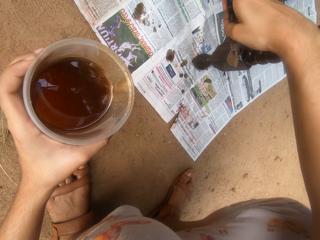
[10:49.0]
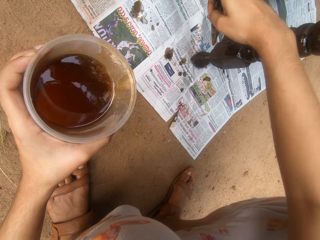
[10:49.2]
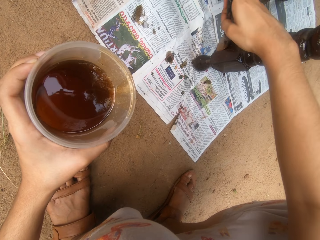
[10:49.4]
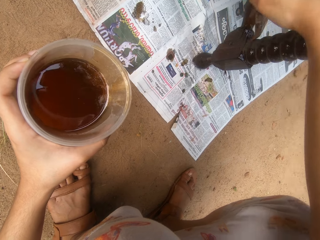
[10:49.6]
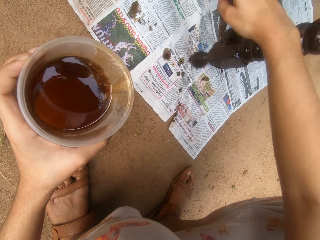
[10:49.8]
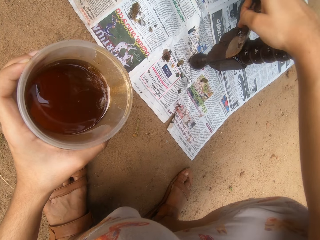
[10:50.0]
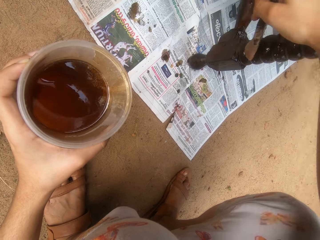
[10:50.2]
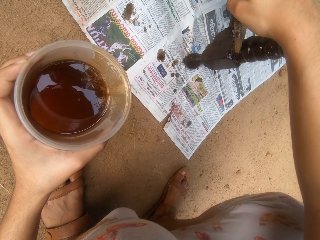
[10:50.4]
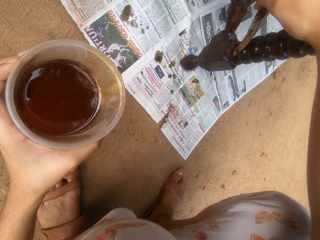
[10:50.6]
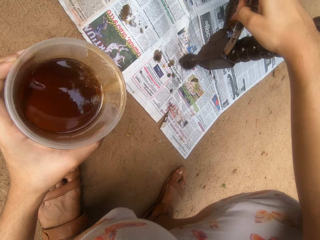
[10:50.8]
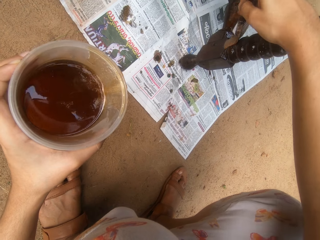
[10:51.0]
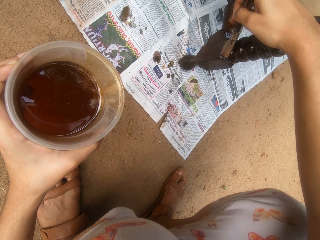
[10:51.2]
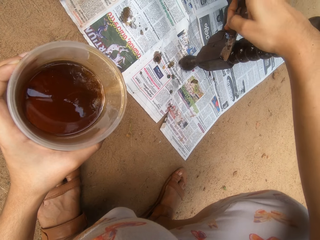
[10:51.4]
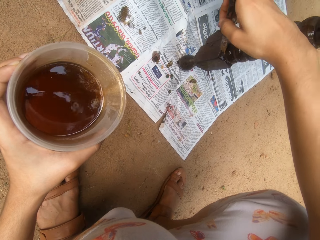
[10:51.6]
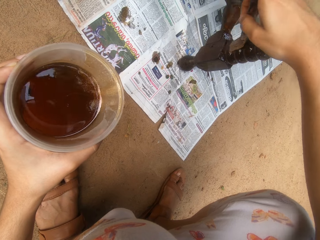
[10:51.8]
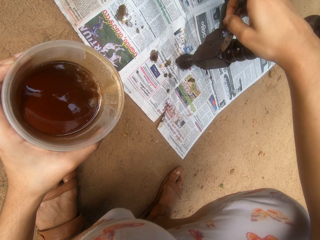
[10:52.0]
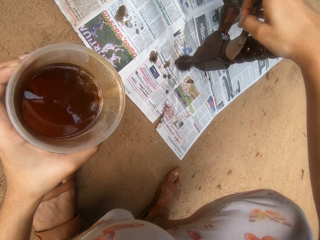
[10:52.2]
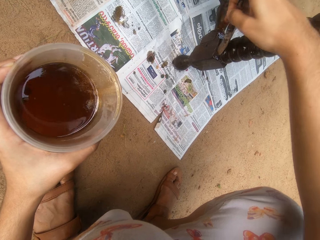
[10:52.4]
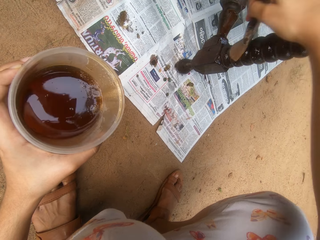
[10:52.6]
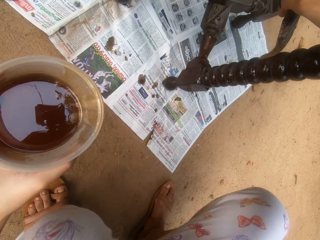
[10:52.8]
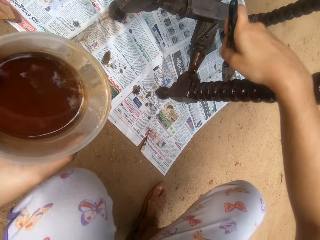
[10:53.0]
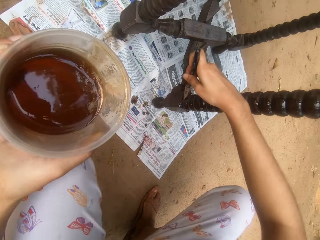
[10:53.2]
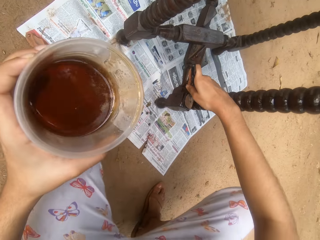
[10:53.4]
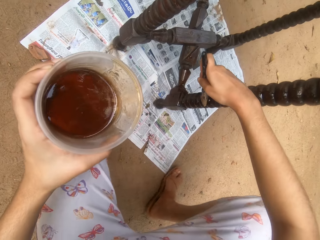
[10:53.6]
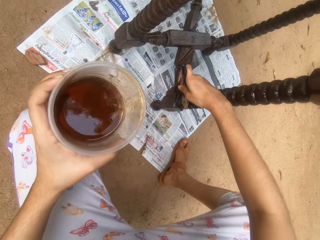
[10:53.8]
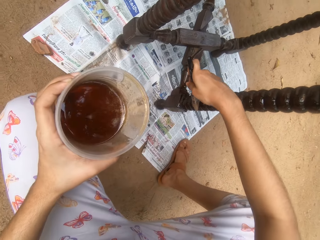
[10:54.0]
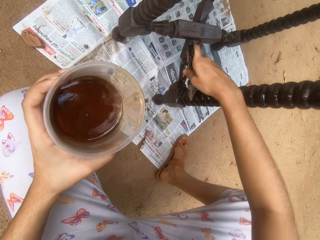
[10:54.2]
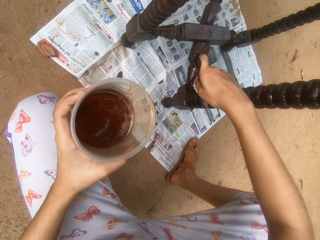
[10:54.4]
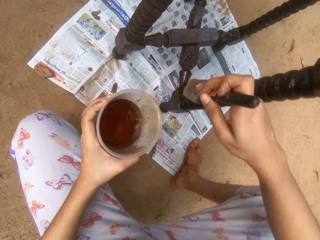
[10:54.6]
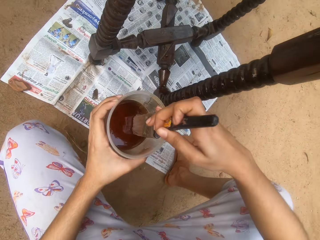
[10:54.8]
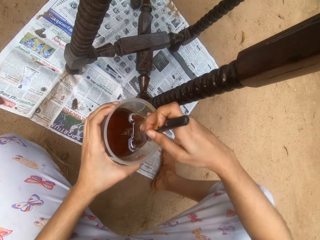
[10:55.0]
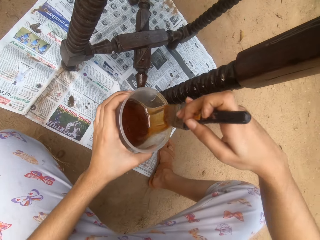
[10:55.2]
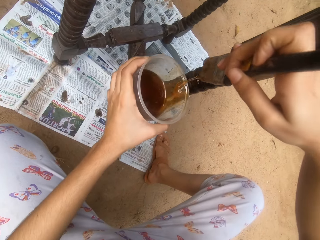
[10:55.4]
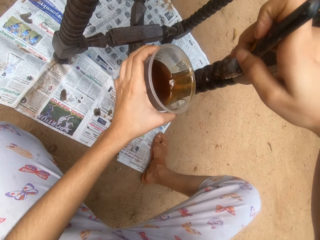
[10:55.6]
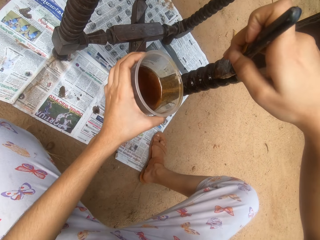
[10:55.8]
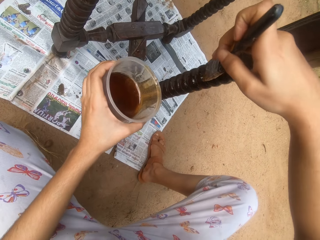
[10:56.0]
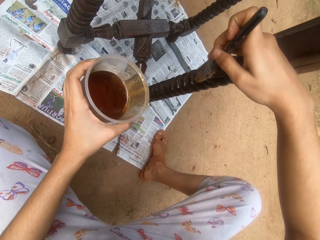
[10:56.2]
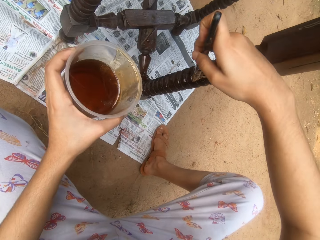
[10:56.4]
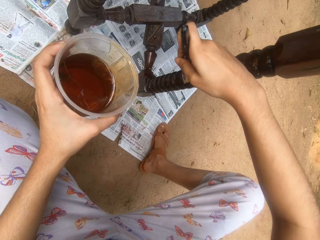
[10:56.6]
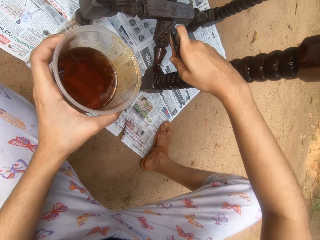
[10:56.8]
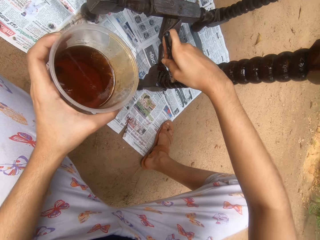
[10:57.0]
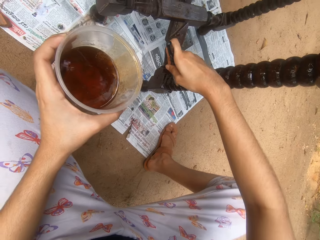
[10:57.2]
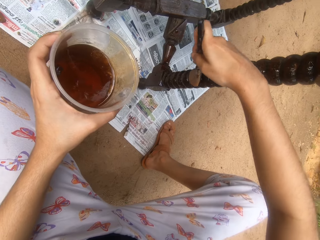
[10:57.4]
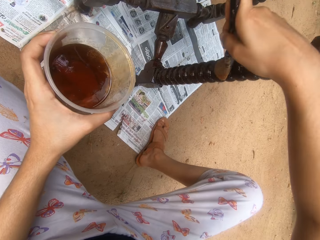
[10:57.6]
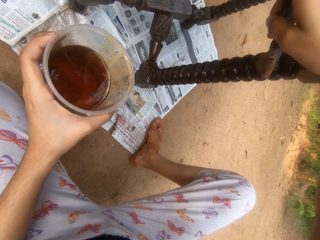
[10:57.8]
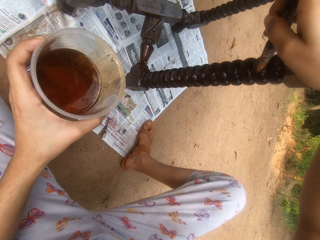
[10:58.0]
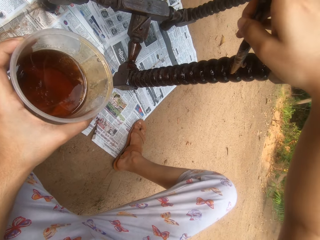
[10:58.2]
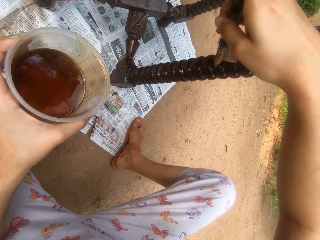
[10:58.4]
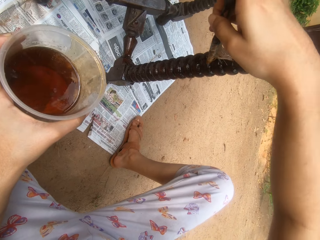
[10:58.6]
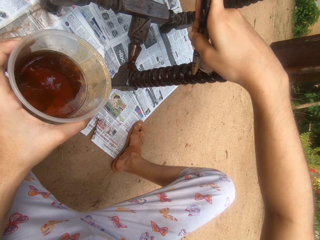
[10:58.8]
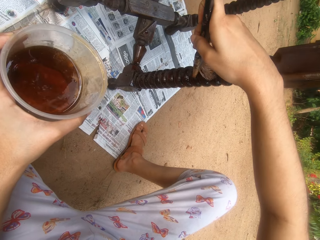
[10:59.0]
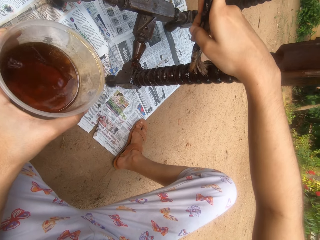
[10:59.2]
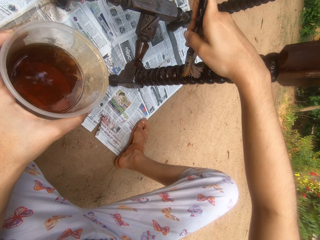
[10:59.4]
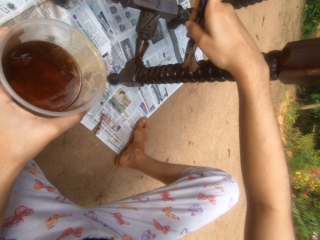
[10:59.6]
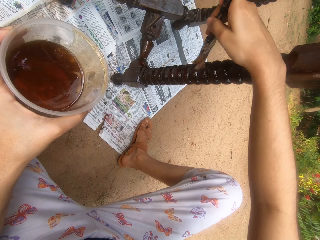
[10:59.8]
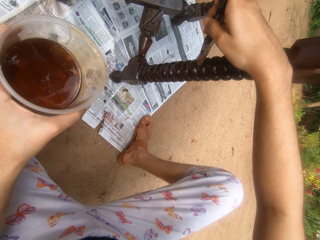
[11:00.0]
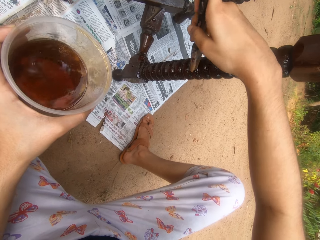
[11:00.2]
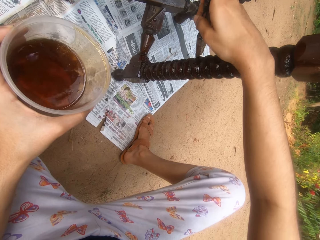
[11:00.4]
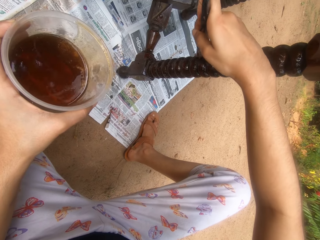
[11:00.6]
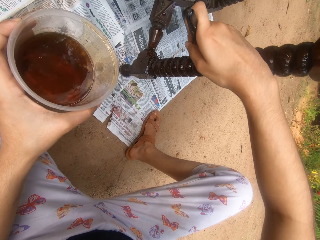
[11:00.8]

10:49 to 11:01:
The camera wearer dips the brush in his right hand into the bowl of wood finish oil in his left hand. He coats the table with wood finish oil in the brush with his right hand.

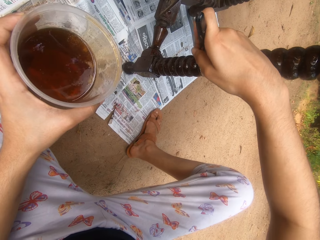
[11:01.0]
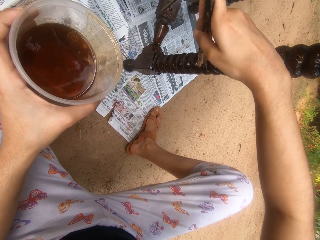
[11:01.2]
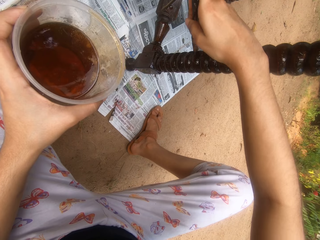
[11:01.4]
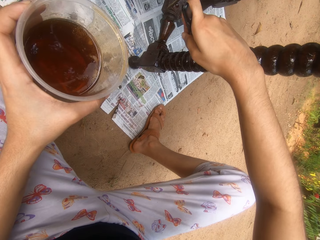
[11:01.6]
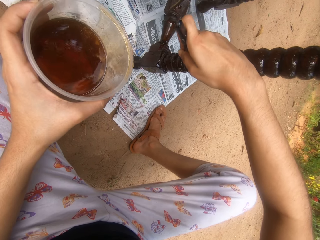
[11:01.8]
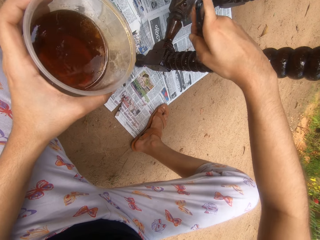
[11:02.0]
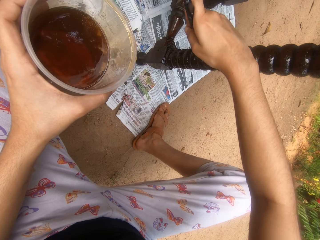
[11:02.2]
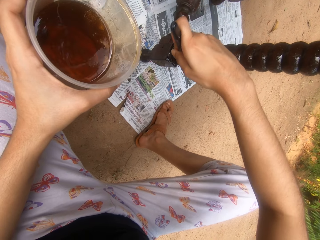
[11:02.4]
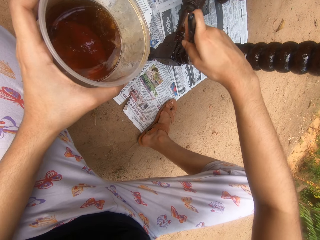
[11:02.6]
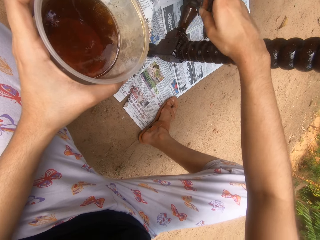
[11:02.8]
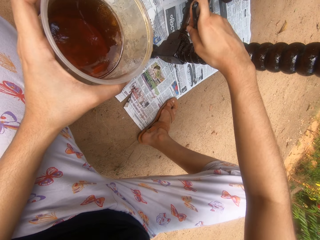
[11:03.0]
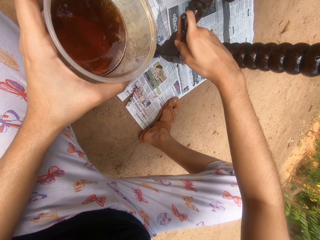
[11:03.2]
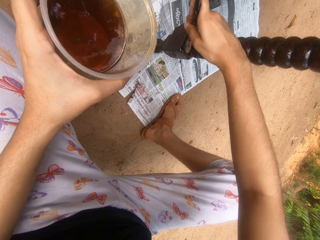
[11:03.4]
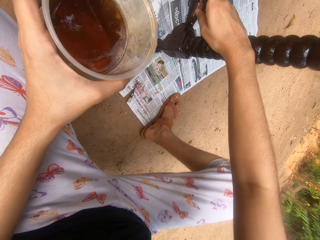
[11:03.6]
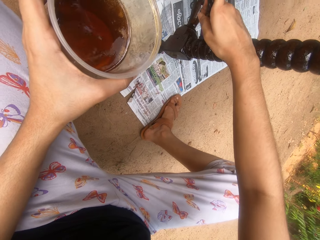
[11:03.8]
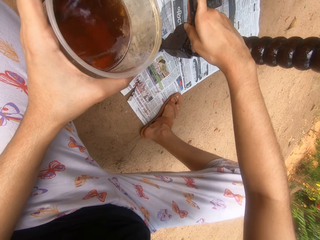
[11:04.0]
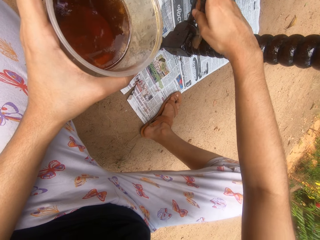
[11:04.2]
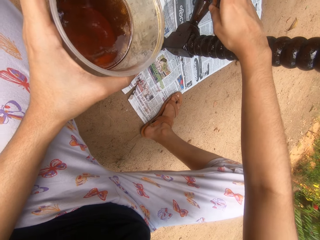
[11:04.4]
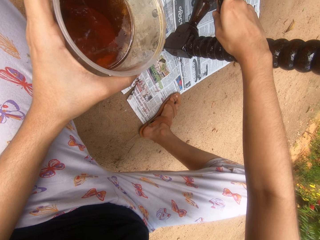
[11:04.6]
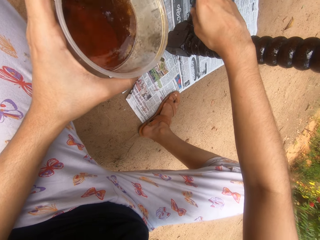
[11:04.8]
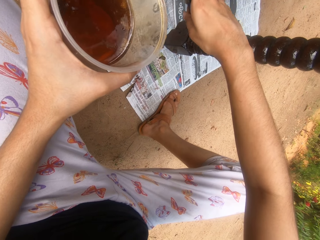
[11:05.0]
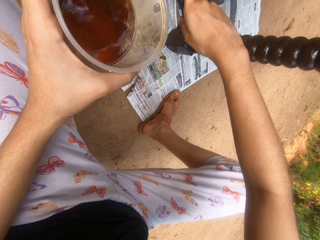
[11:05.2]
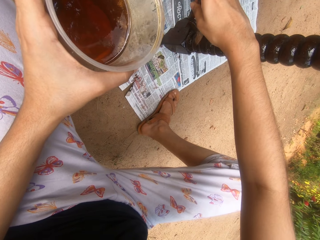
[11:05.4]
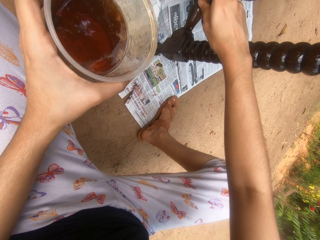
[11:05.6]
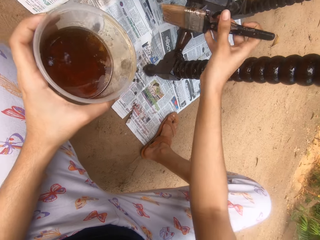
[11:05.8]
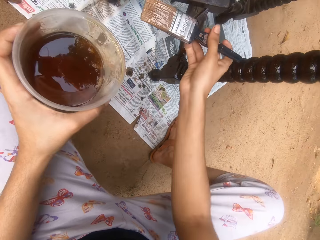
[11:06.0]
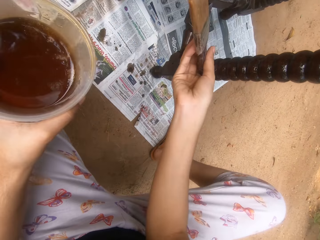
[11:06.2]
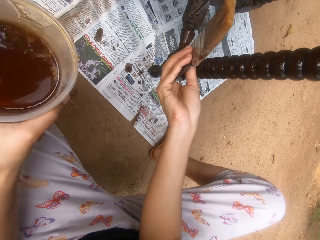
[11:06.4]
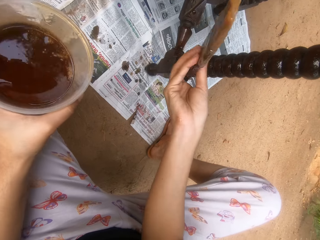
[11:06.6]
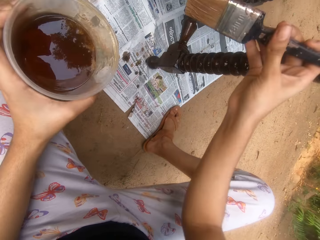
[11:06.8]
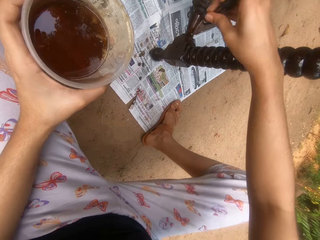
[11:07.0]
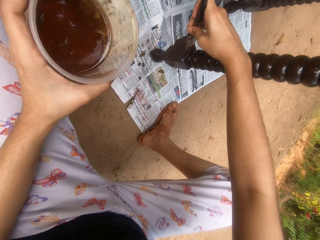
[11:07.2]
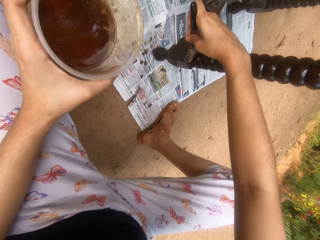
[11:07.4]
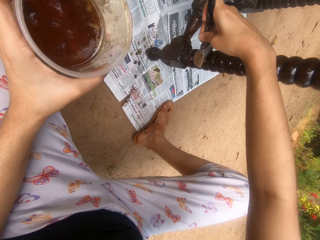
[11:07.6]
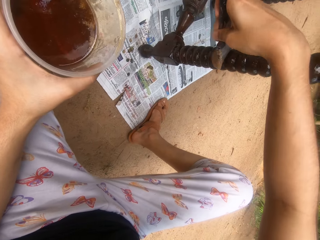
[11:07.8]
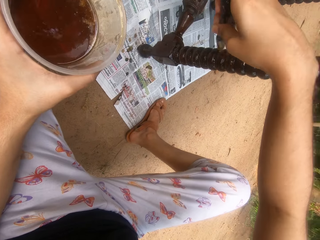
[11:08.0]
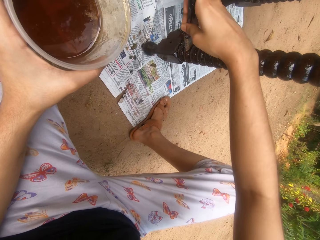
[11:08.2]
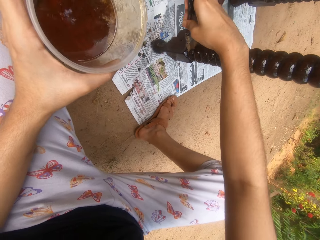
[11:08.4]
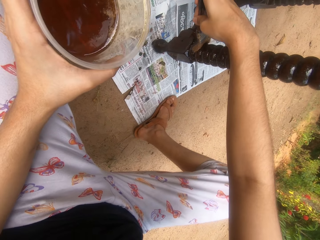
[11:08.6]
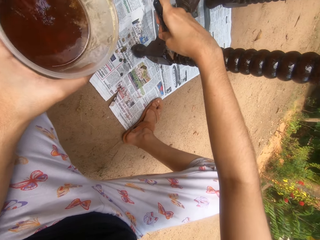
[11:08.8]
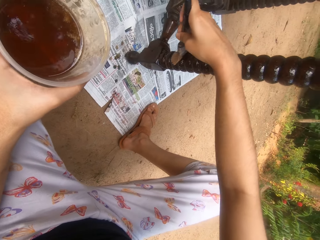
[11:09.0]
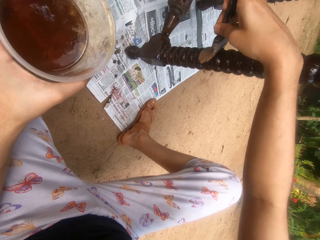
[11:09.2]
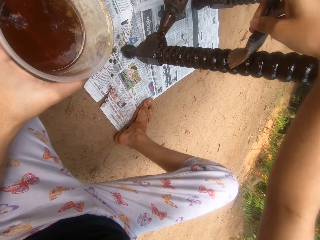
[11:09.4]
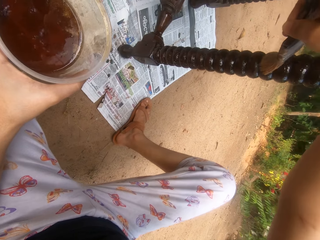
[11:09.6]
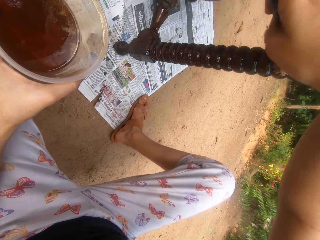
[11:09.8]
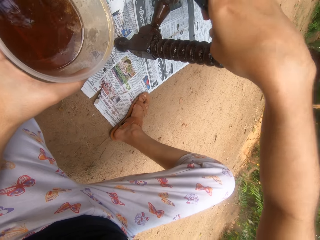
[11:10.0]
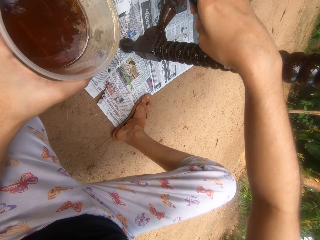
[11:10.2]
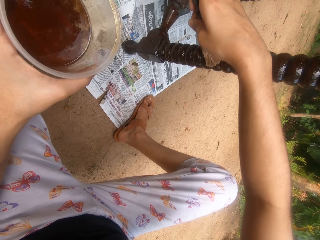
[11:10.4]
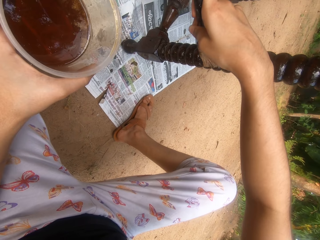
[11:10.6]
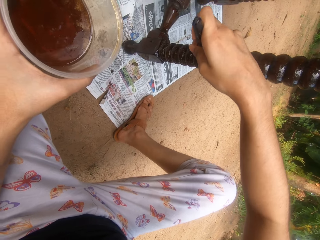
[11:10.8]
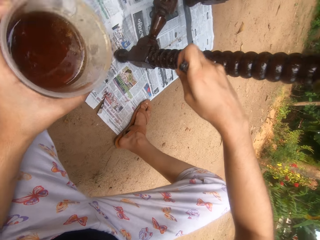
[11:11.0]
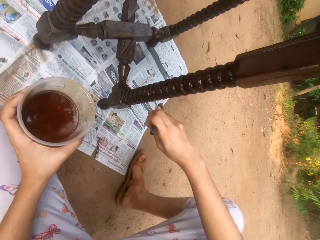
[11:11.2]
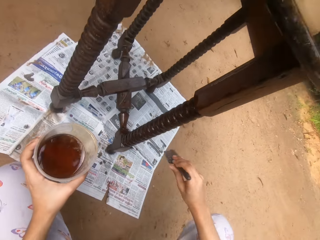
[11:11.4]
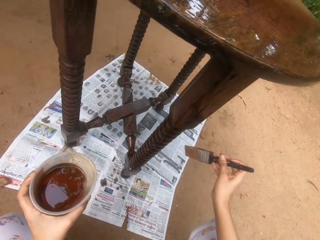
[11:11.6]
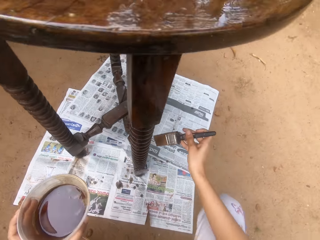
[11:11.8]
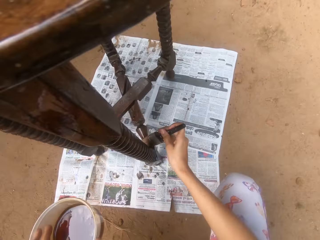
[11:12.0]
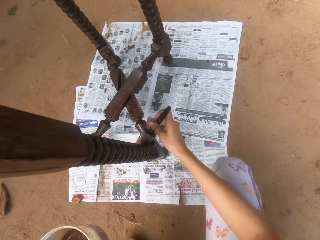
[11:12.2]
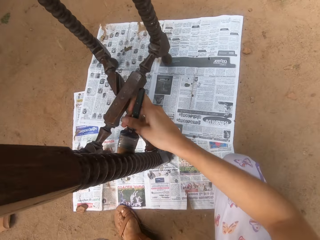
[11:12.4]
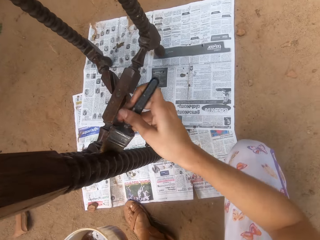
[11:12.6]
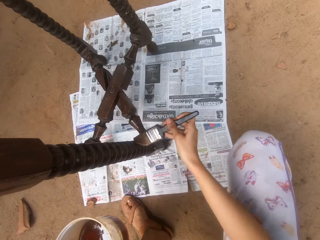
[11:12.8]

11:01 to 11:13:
The camera wearer looks at the brush. They paint the table.
